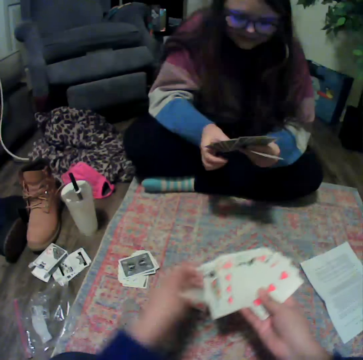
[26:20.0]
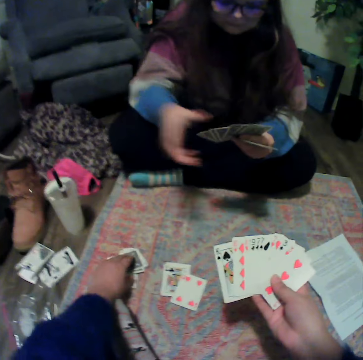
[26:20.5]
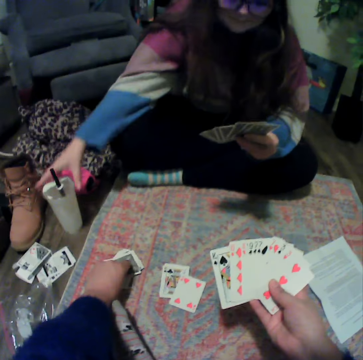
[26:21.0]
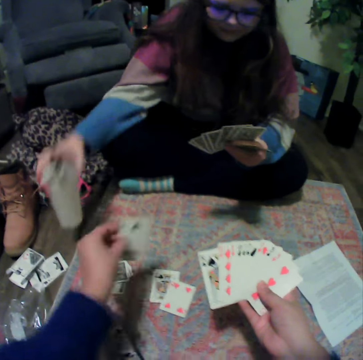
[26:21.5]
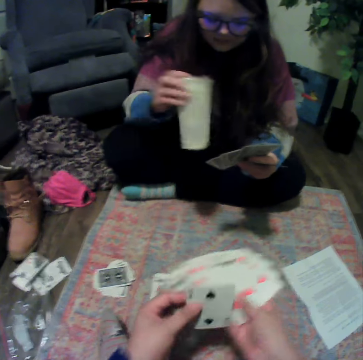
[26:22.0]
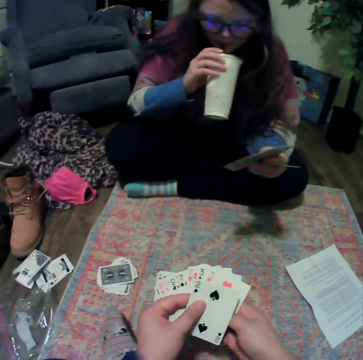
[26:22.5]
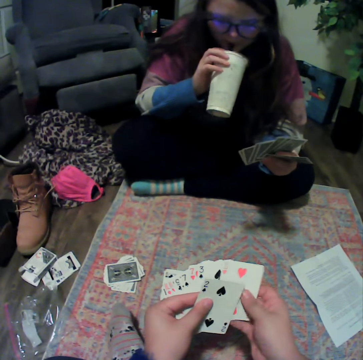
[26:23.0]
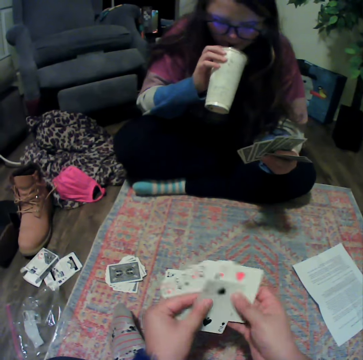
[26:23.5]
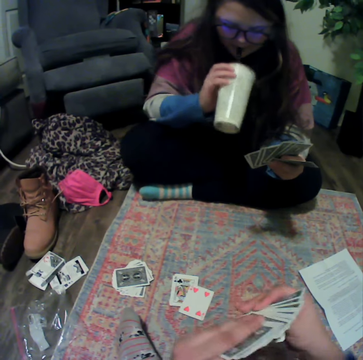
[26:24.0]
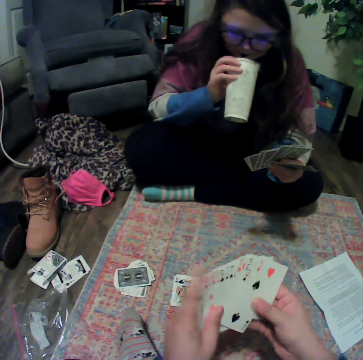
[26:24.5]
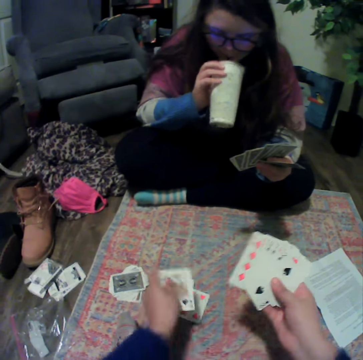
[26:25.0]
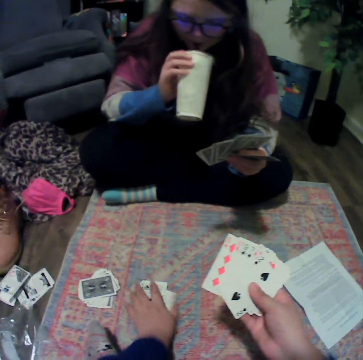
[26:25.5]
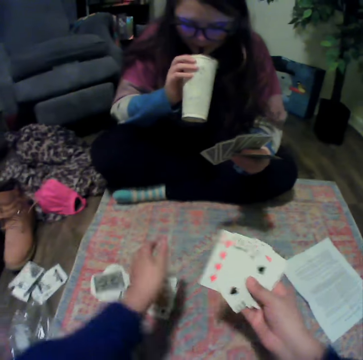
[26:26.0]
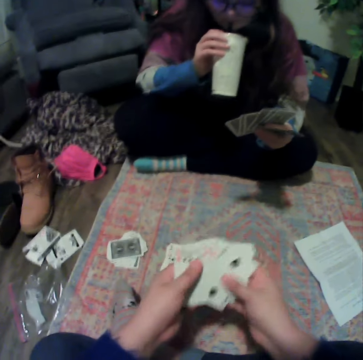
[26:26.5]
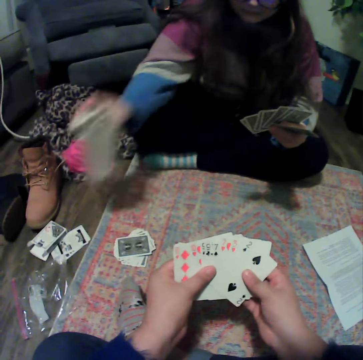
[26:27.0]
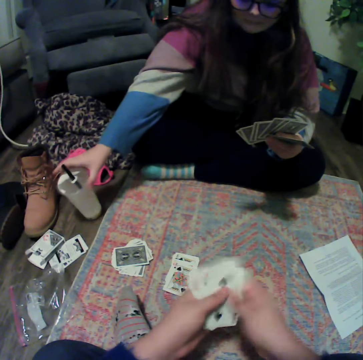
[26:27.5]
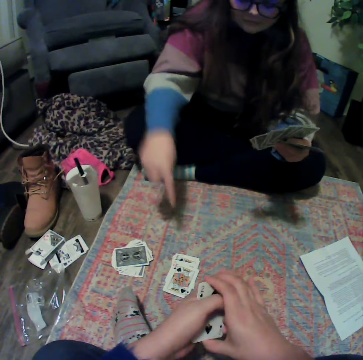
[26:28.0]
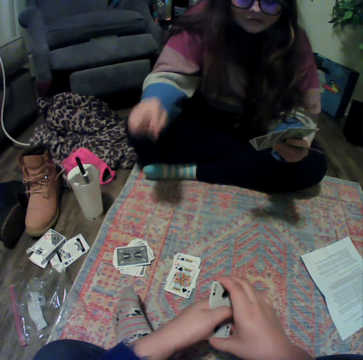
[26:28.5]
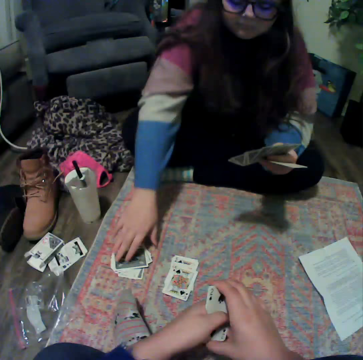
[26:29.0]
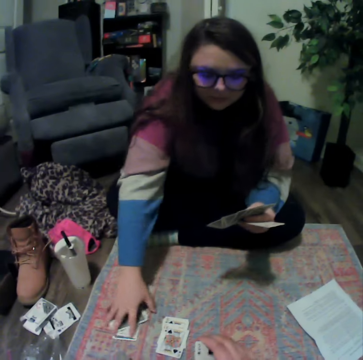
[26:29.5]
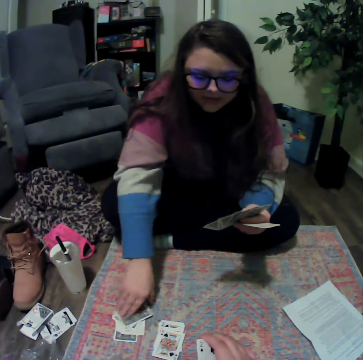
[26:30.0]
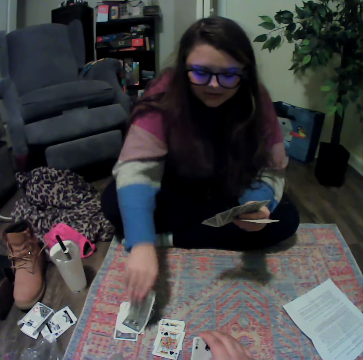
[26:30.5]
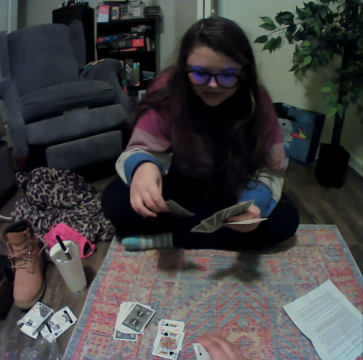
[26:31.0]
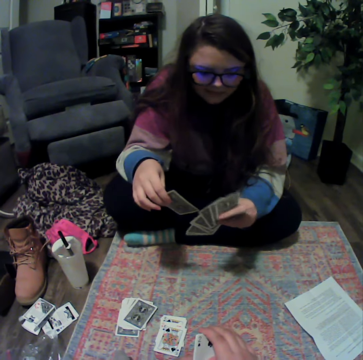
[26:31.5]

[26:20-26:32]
The camera wearer picks up the card from the mat. A lady picks up the plastic cup. The lady drinks something. The camera wearer holds the cards. They play the poker card. They reshuffle the cards. The lady places the plastic cup on the floor. The camera wearer holds the cards. The lady picks up the cards.

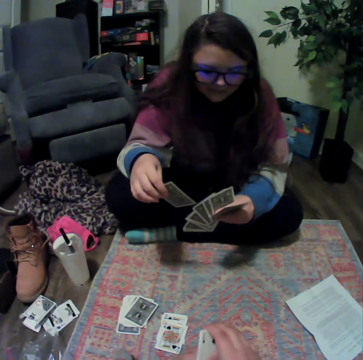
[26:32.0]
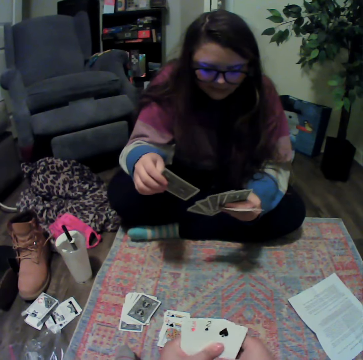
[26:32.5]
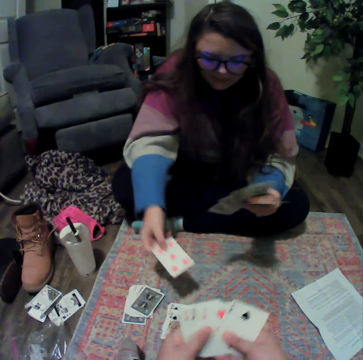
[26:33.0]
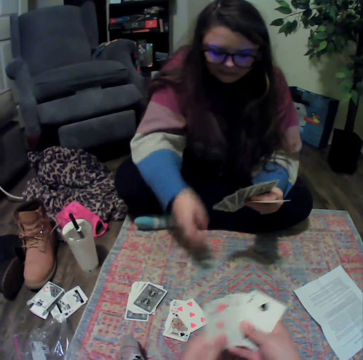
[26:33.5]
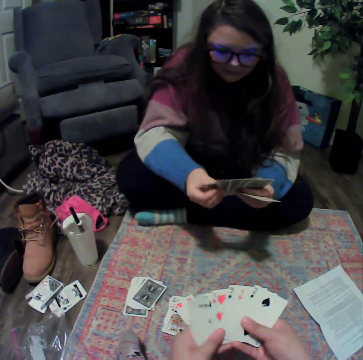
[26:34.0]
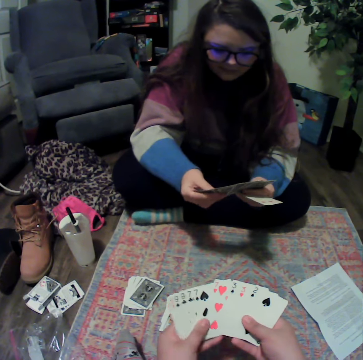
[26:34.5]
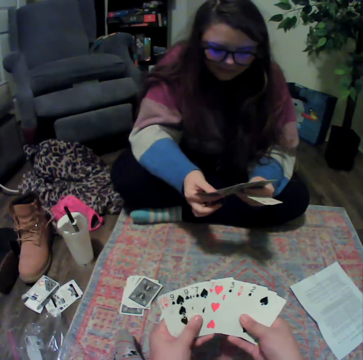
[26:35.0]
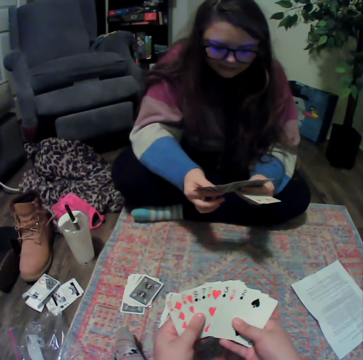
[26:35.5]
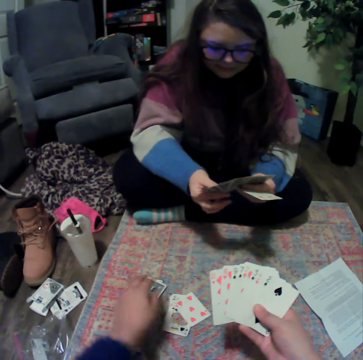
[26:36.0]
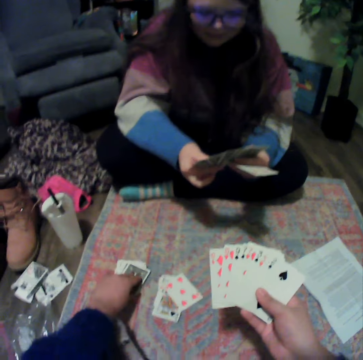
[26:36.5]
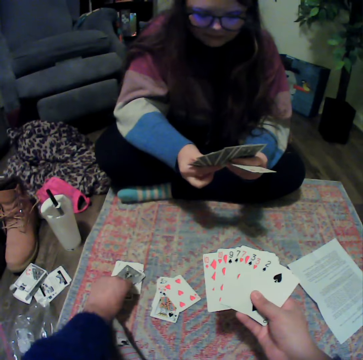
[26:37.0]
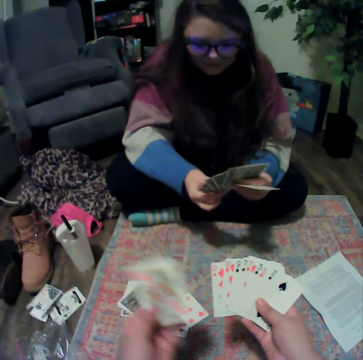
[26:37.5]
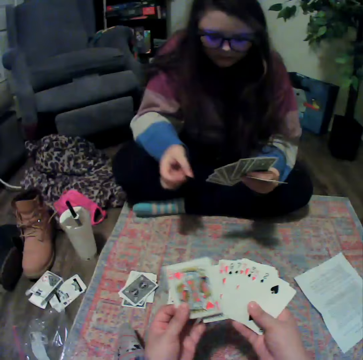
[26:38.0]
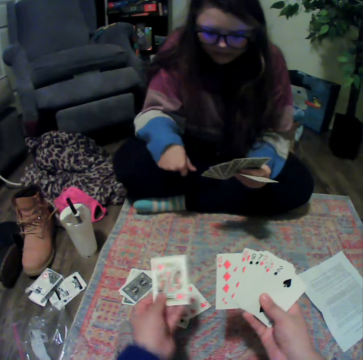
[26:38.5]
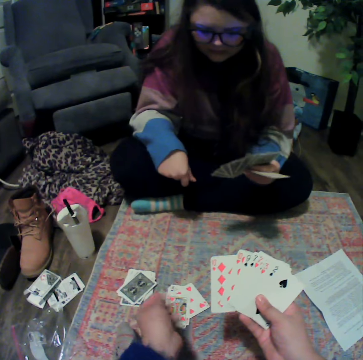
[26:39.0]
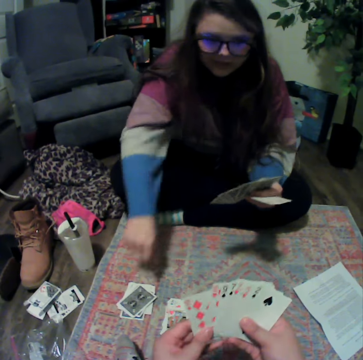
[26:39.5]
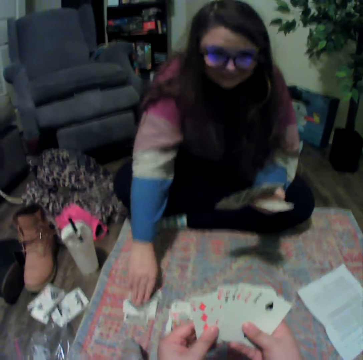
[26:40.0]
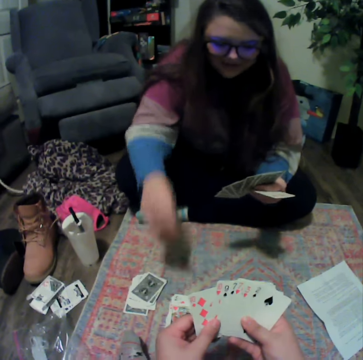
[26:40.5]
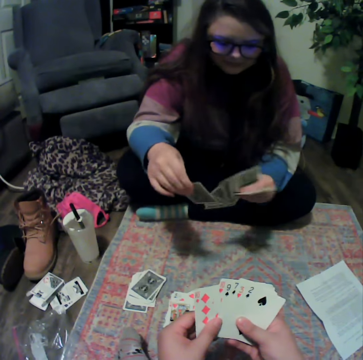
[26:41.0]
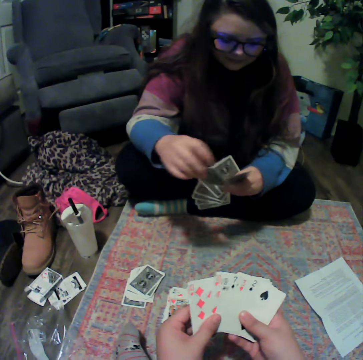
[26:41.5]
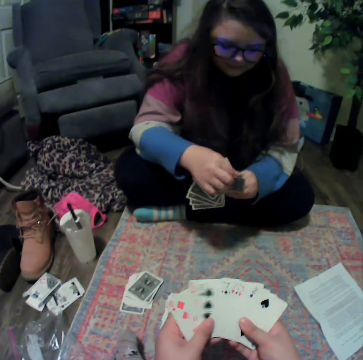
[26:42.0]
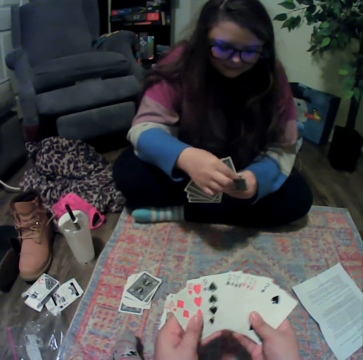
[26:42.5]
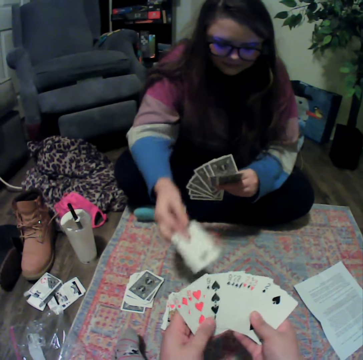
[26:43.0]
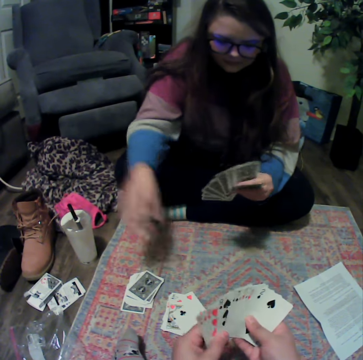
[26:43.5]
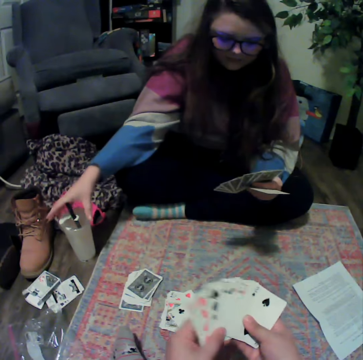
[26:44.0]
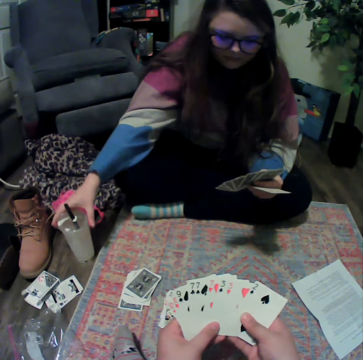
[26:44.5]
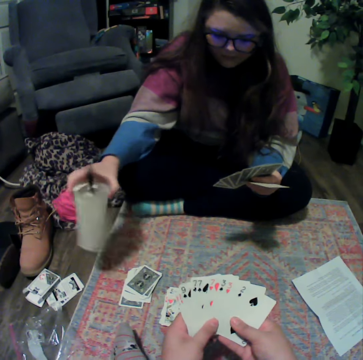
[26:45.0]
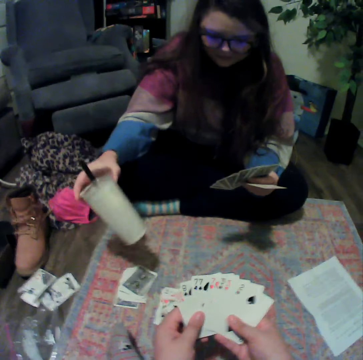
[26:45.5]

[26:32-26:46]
A lady plays the poker card. The camera wearer reshuffles the cards. The lady picks up a card from the mat. The camera wearer plays the poker card. The lady picks up the card from the mat. The camera wearer reshuffles the cards. The lady plays the poker card. The lady picks up the plastic cup.

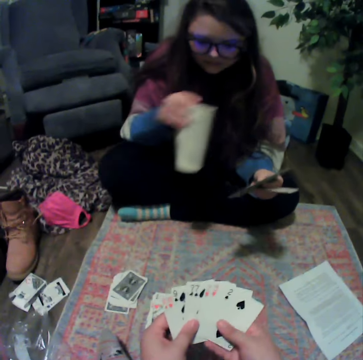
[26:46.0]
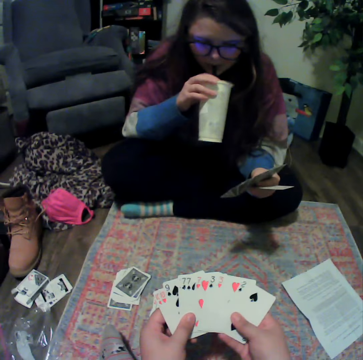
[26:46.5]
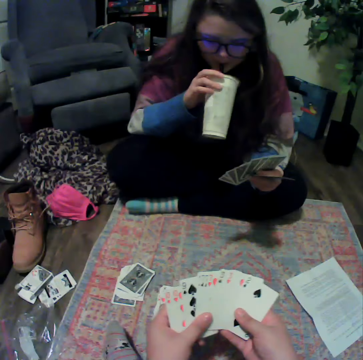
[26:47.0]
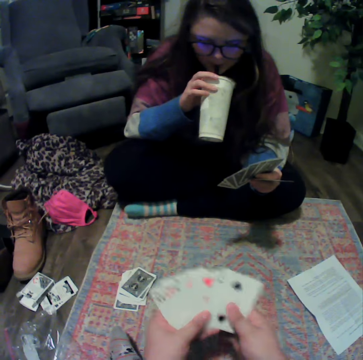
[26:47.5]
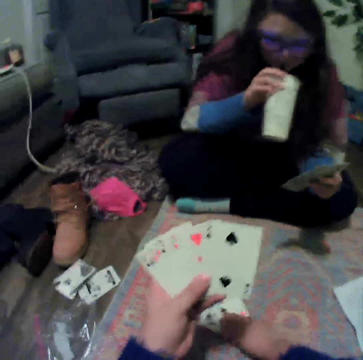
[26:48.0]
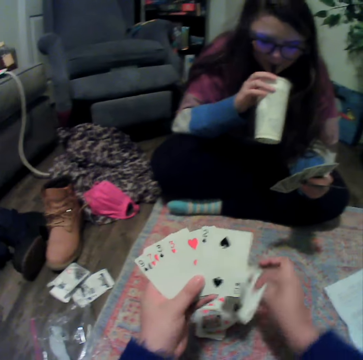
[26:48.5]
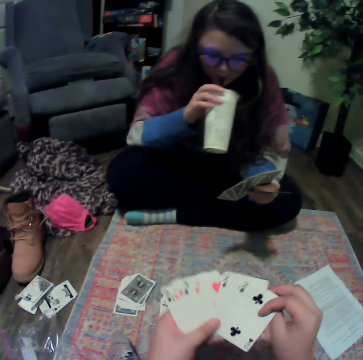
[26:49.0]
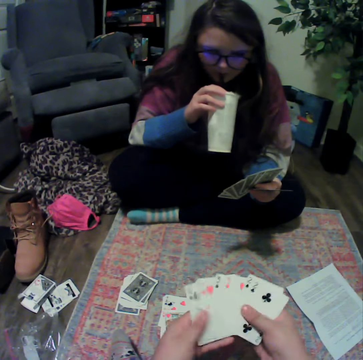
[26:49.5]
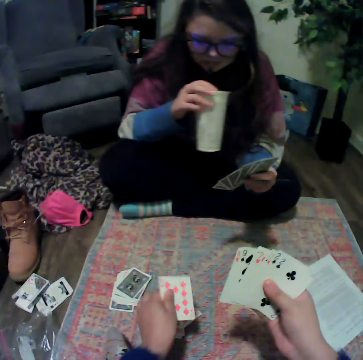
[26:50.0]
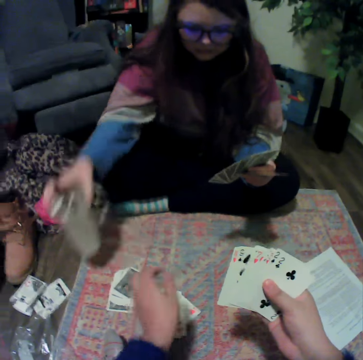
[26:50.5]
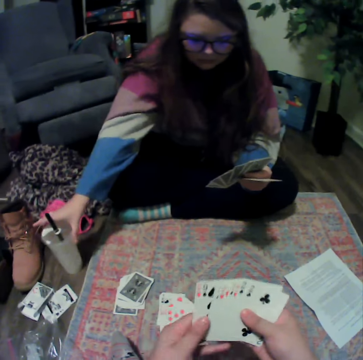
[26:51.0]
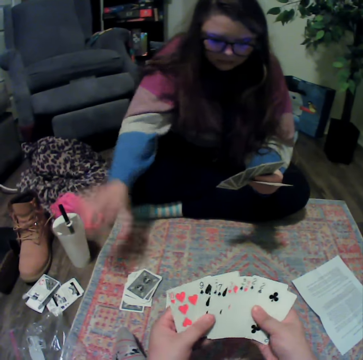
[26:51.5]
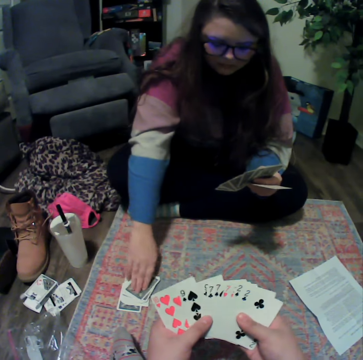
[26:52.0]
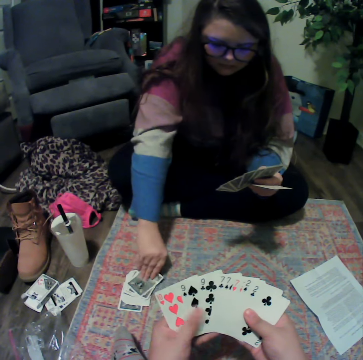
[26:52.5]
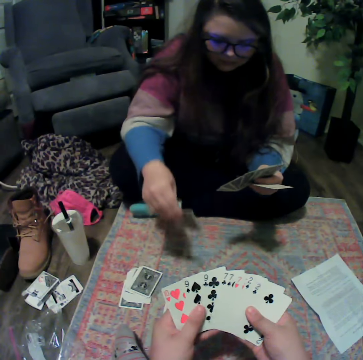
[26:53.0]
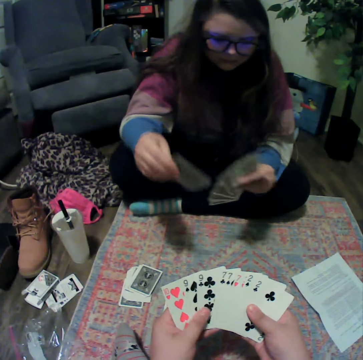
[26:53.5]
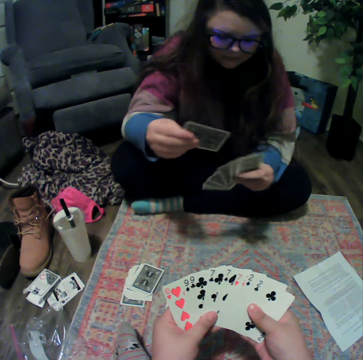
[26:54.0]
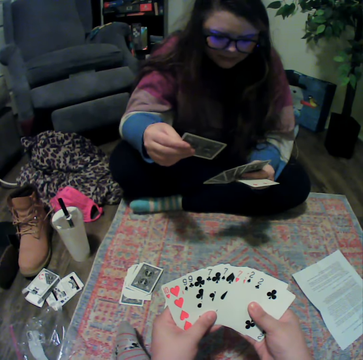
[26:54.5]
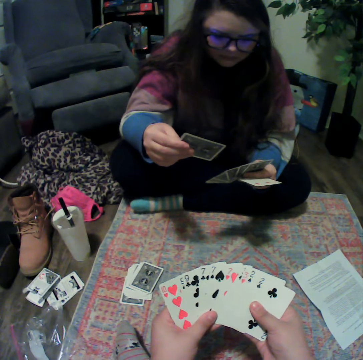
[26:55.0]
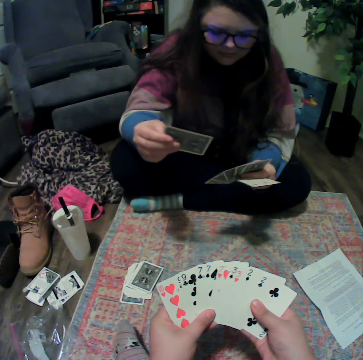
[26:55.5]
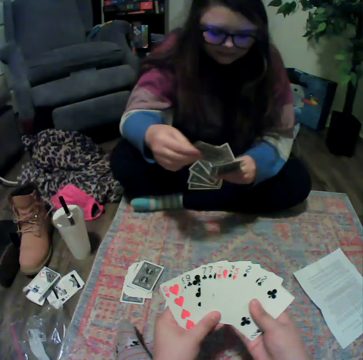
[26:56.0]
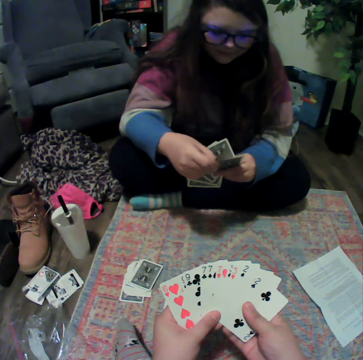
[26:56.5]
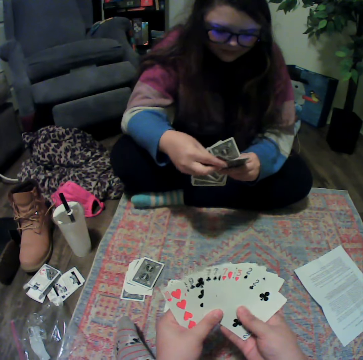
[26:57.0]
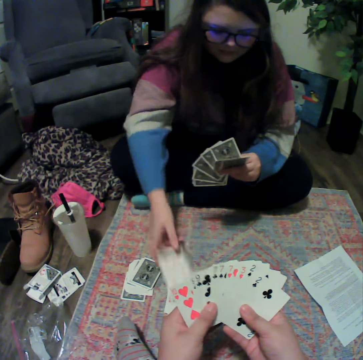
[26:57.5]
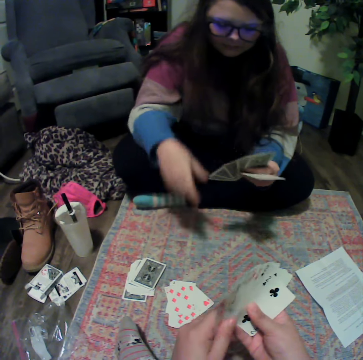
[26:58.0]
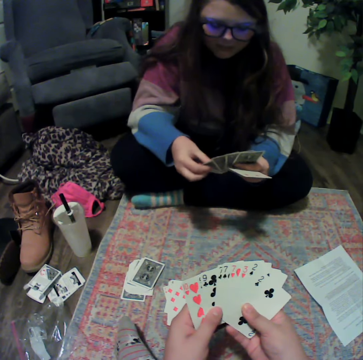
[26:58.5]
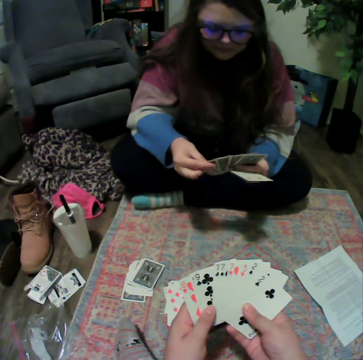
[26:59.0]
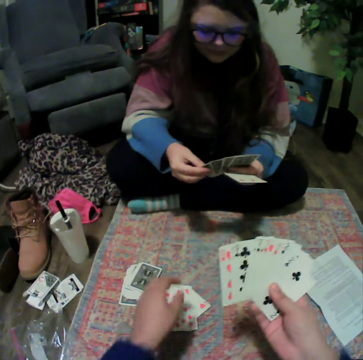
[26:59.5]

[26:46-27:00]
A lady swings the plastic cup. The camera wearer reshuffles the cards. They pick up the card. The lady drinks something. The camera wearer plays the poker card. The lady places the plastic cup on the floor. The camera wearer reshuffles the cards. The lady picks up the card. The camera wearer reshuffles the cards. The lady plays the poker card.
